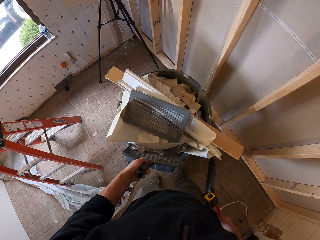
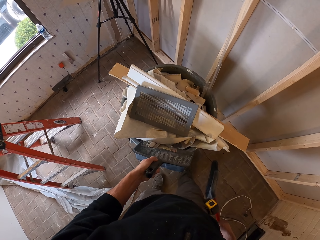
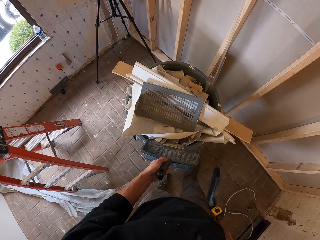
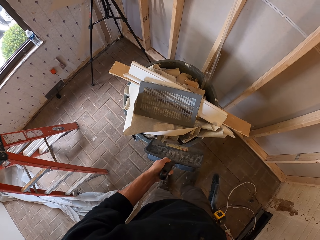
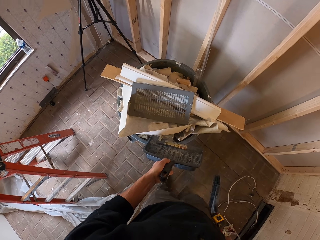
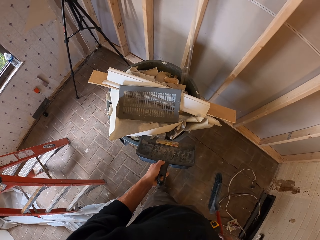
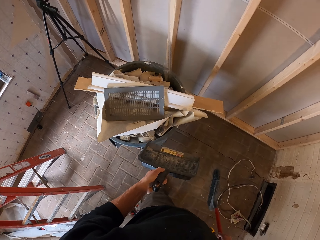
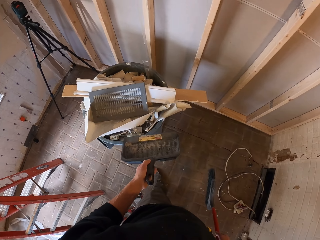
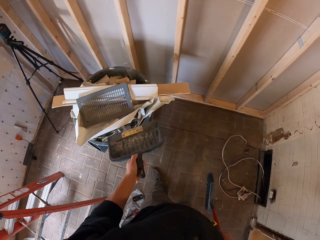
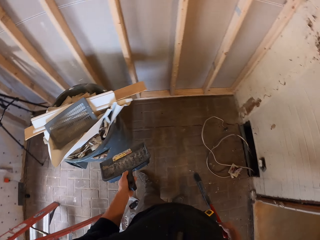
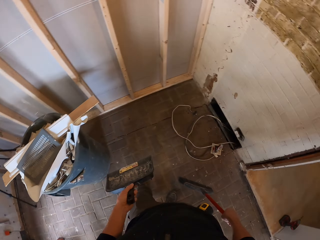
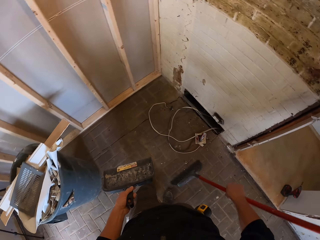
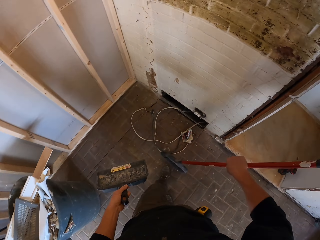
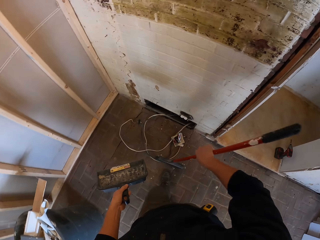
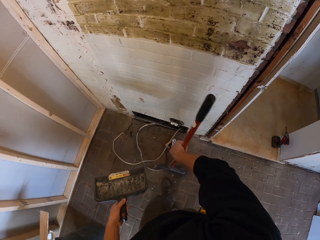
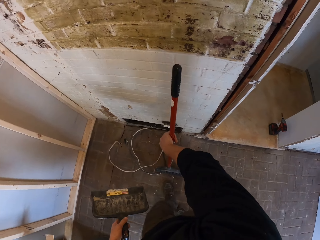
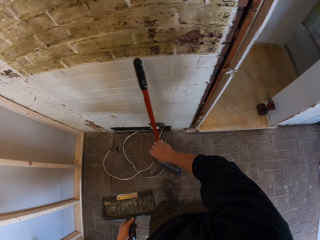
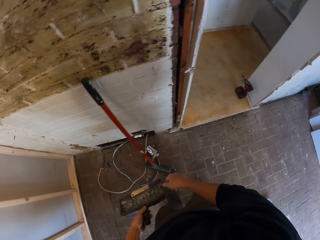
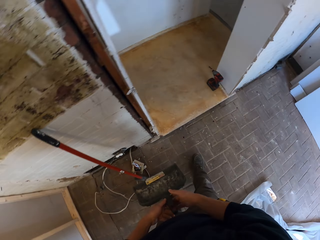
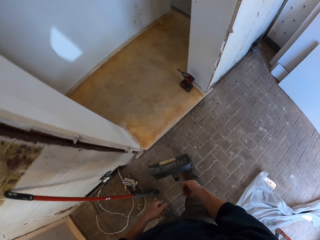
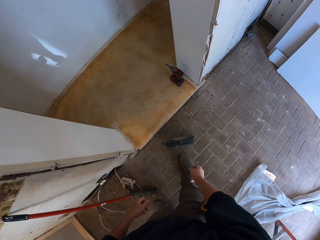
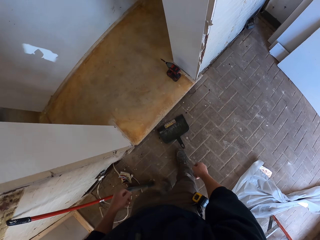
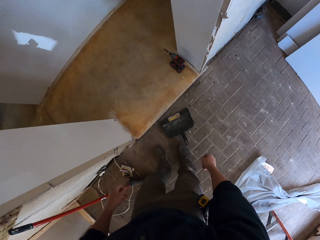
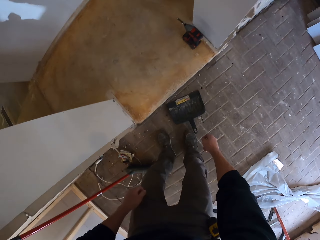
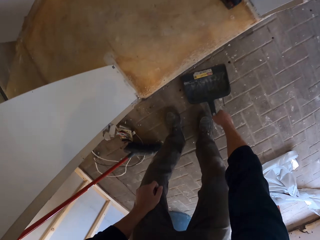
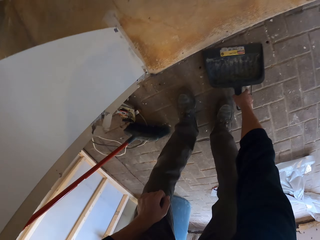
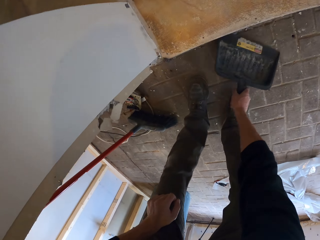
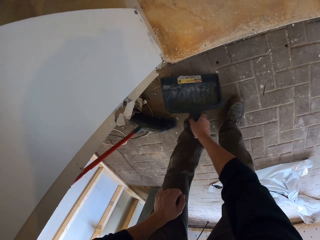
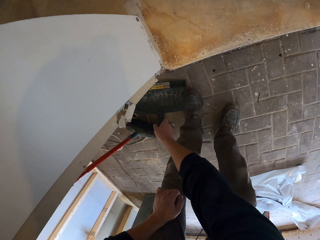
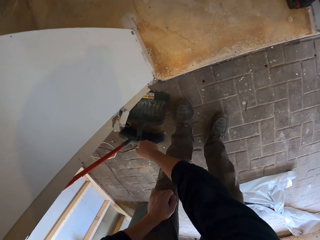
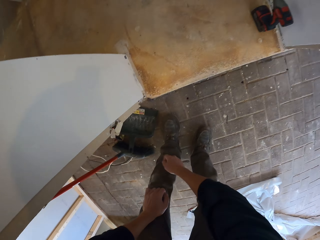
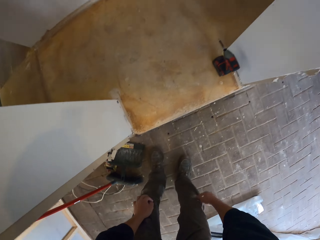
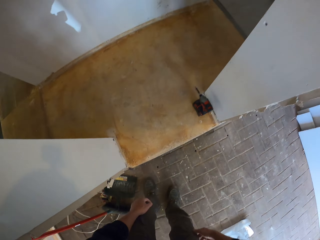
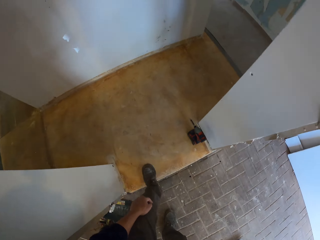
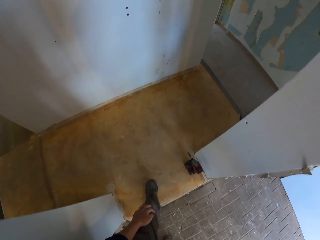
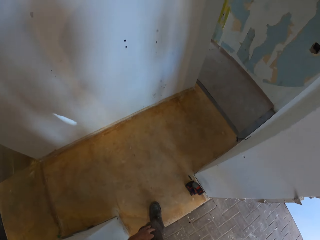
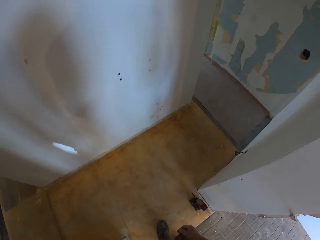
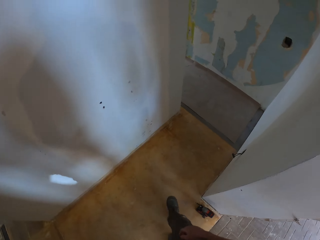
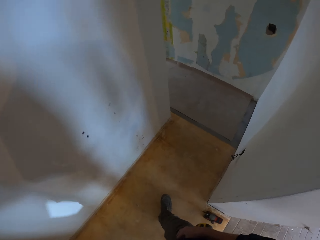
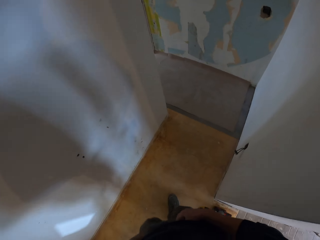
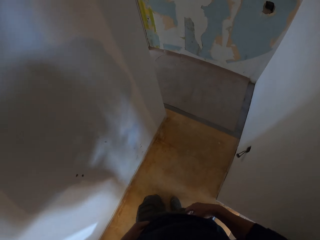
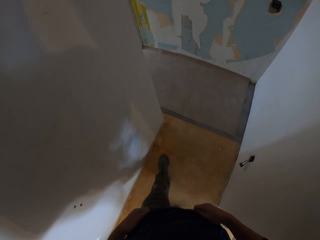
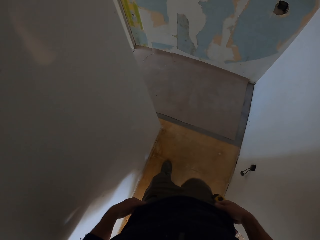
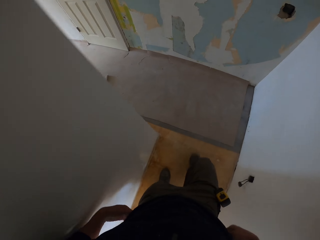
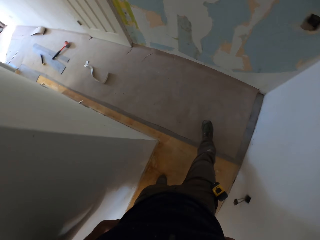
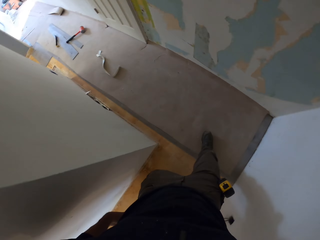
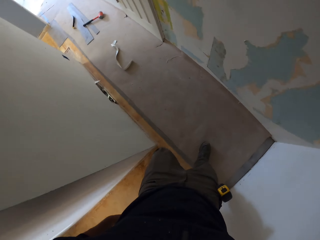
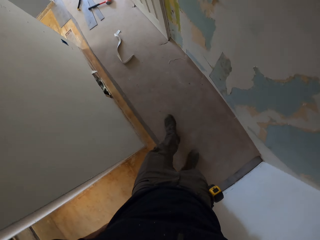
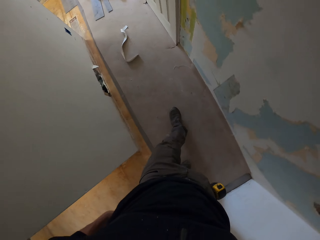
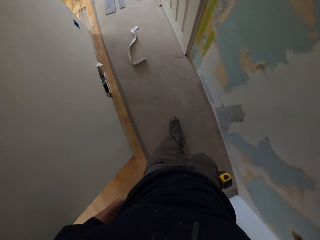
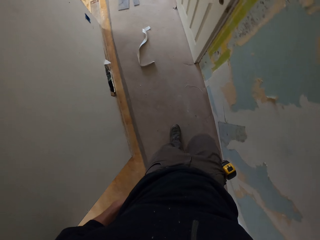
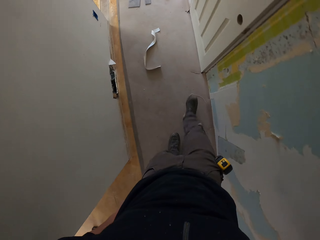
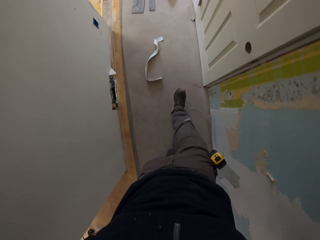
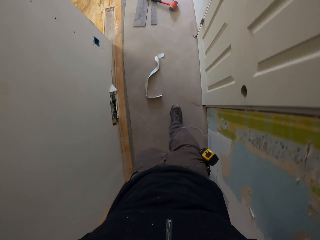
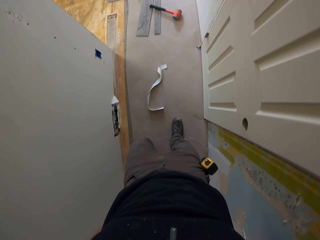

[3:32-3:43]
The camera wearer places the push broom against the wall. He throws the dustpan on the floor. He picks the dustpan and places the dustpan near the wall. He walks in the room. He adjusts his cloth.

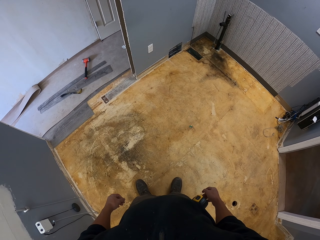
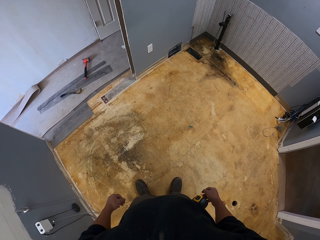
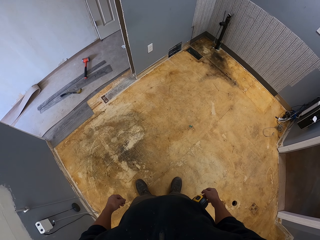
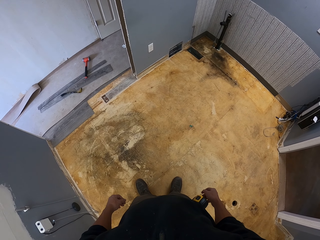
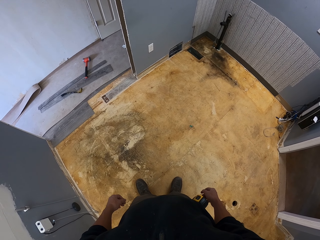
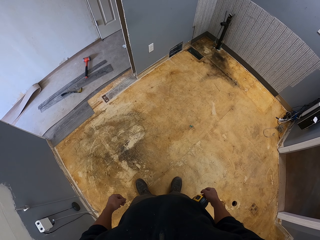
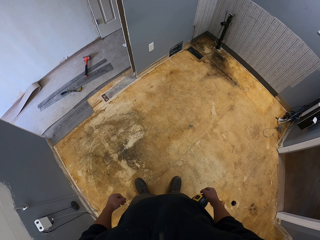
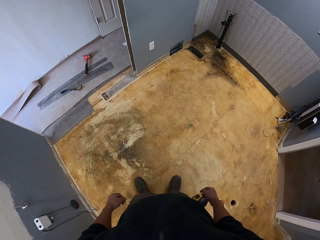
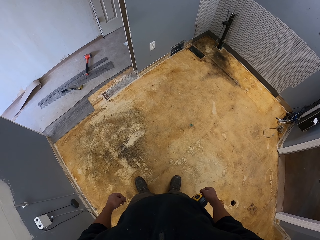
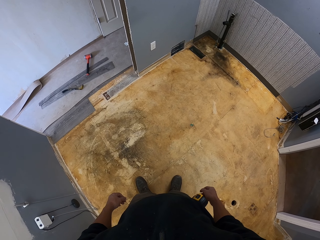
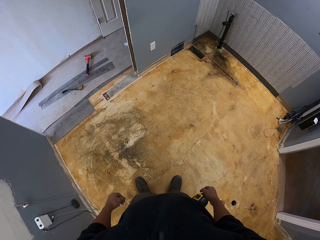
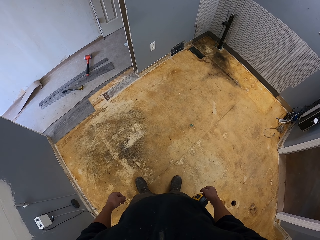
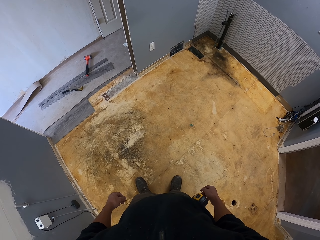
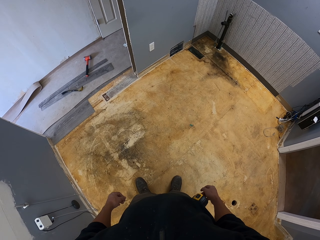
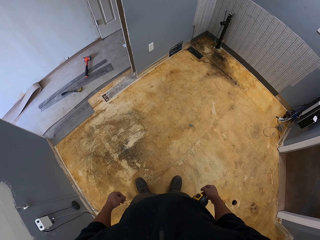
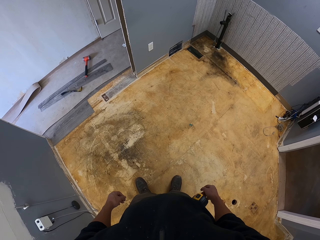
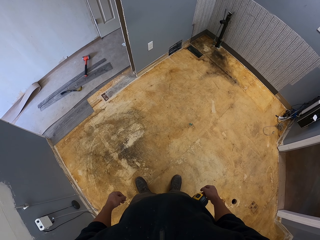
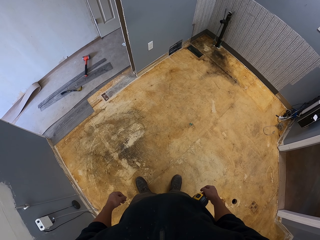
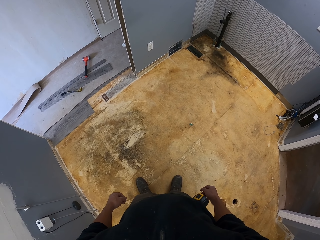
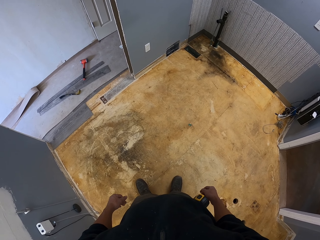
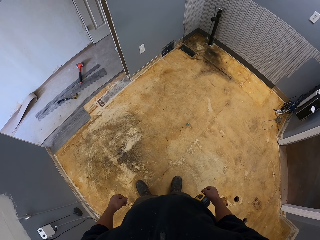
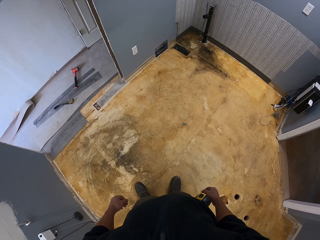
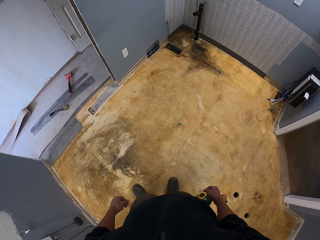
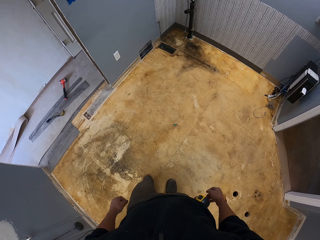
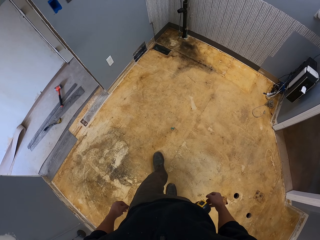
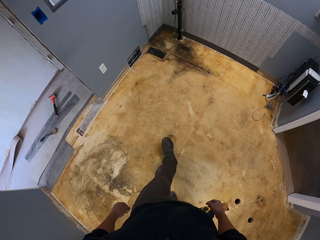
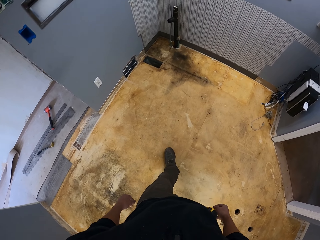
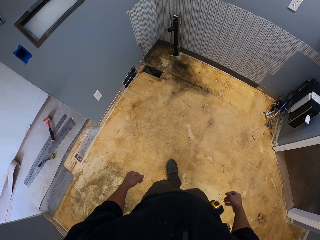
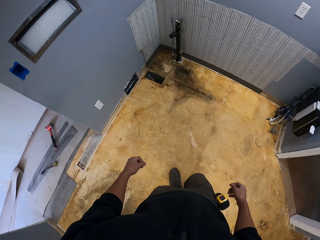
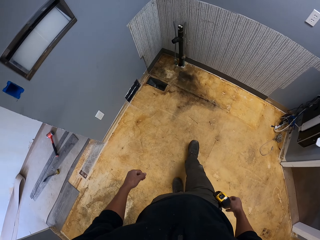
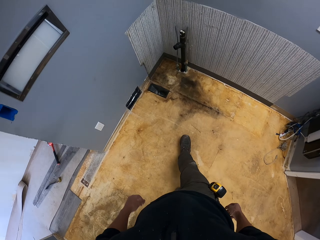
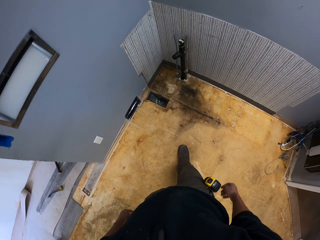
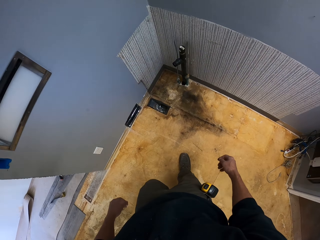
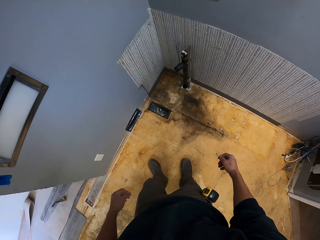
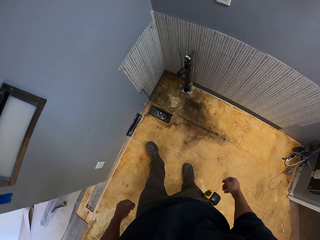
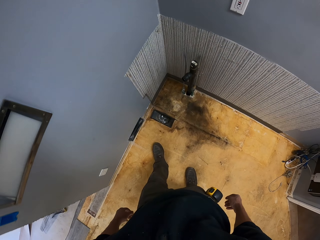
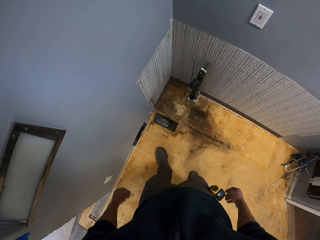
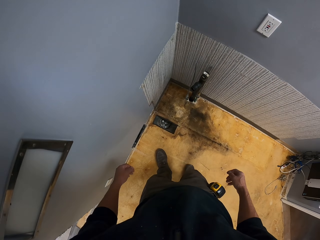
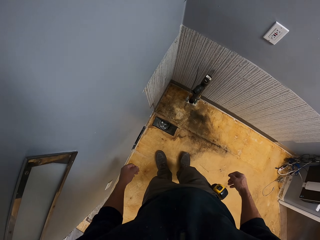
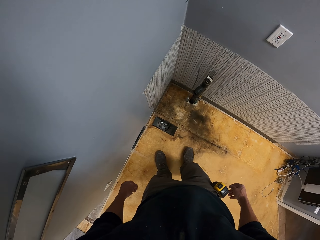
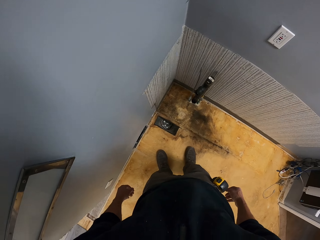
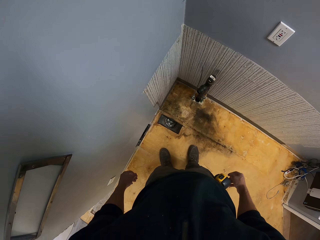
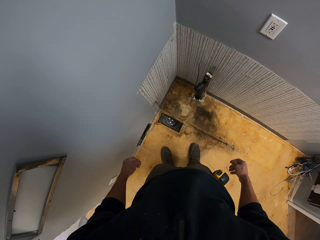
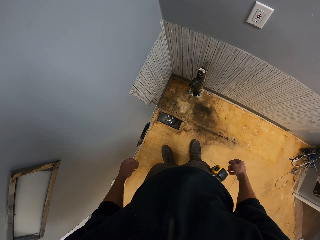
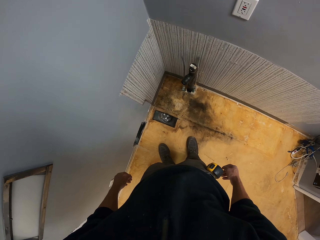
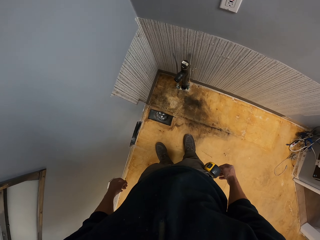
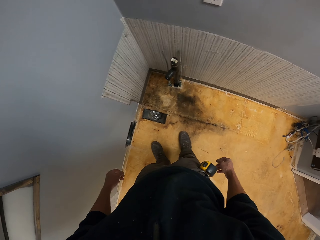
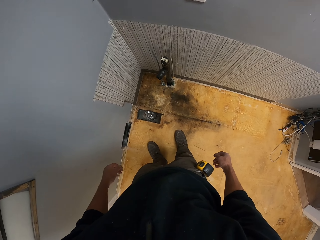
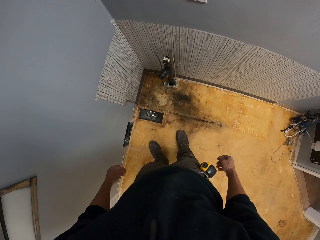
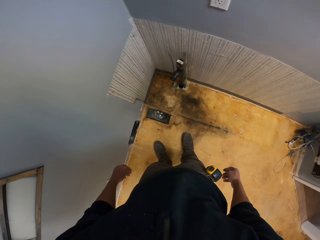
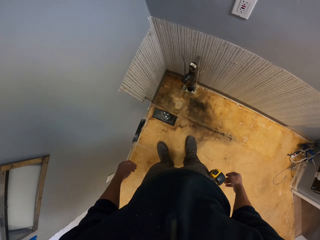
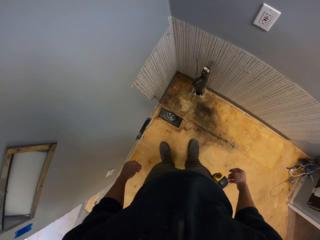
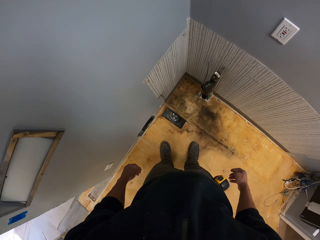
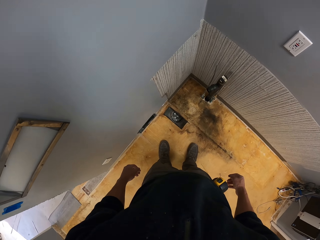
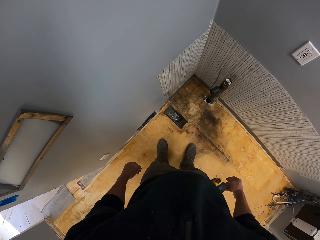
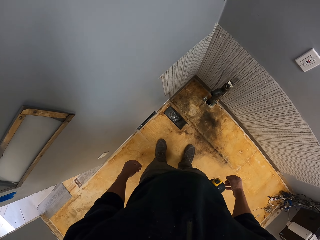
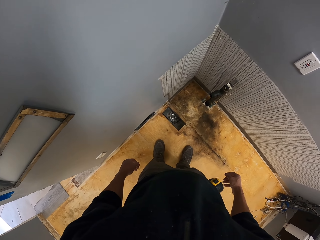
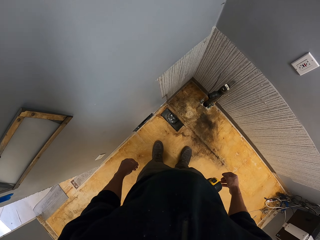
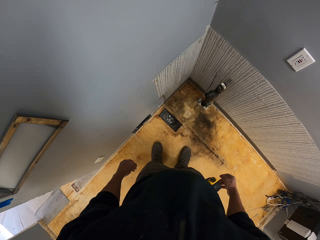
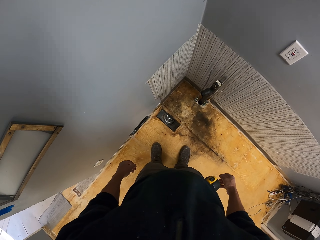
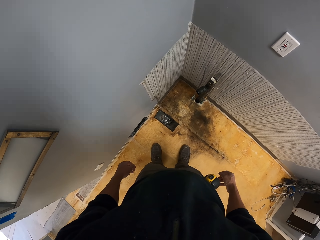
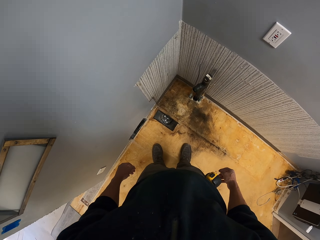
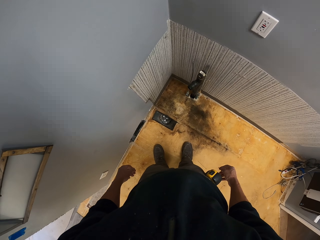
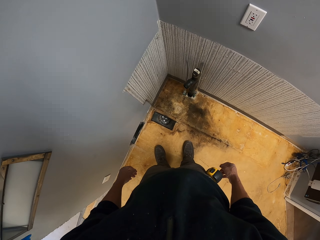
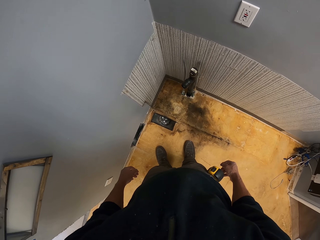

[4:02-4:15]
The camera wearer stands. They walk to the wall. They stare at the wall.
